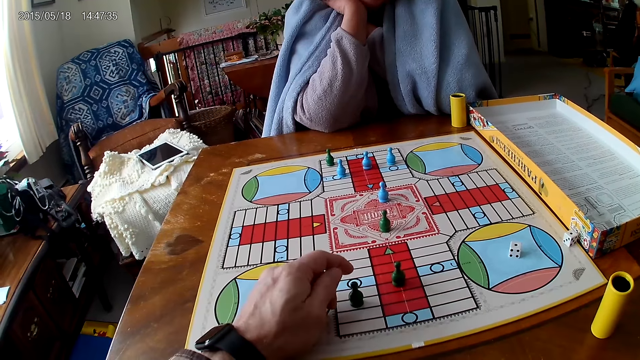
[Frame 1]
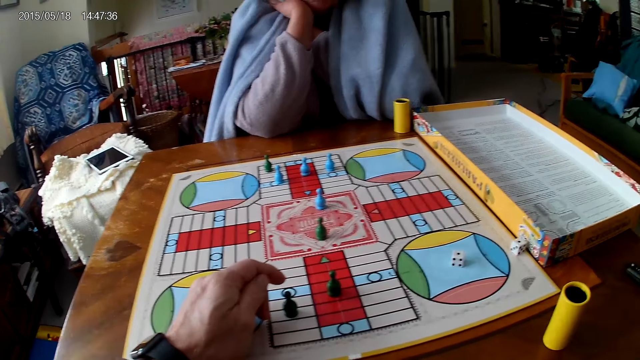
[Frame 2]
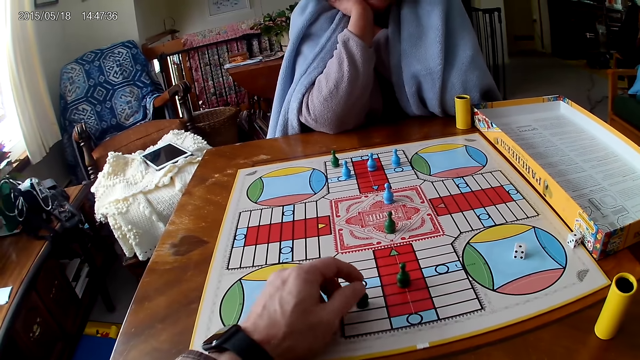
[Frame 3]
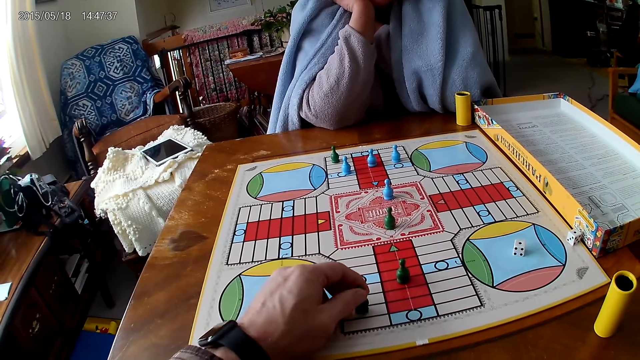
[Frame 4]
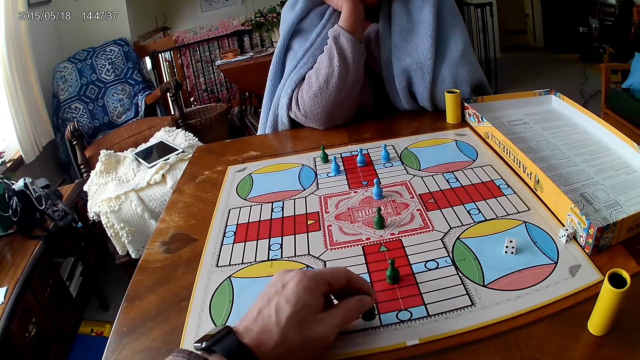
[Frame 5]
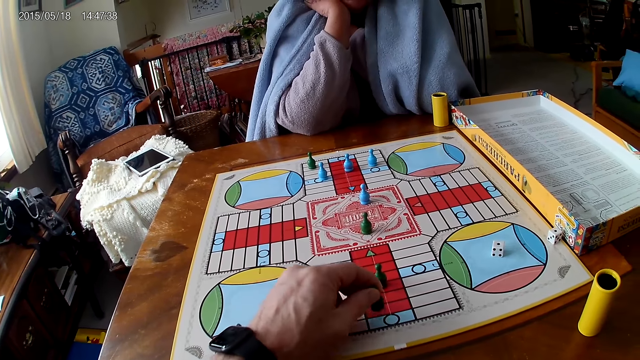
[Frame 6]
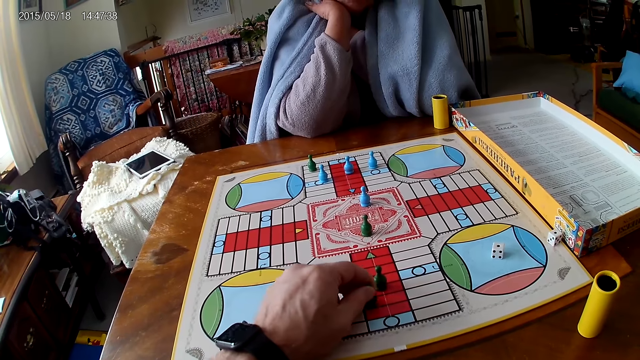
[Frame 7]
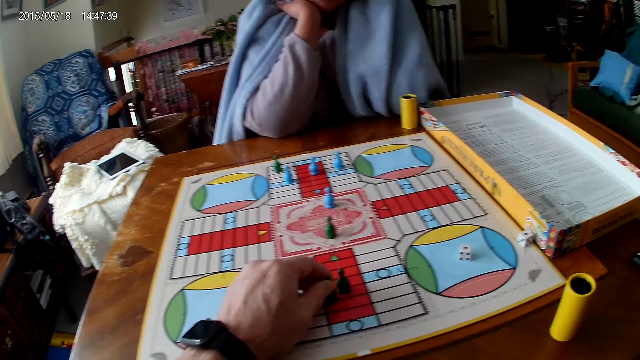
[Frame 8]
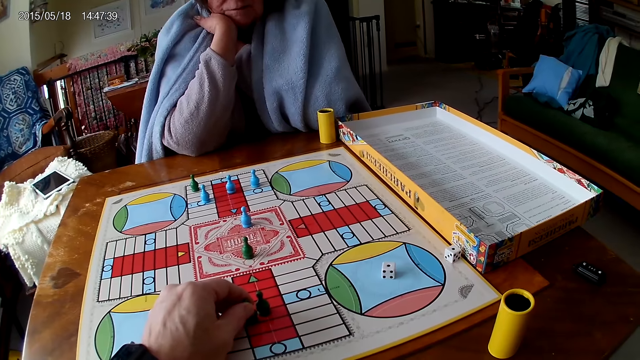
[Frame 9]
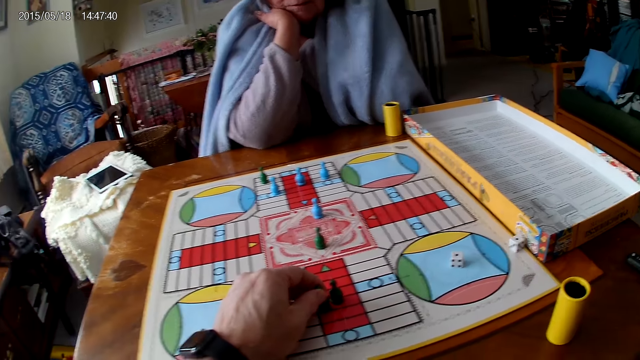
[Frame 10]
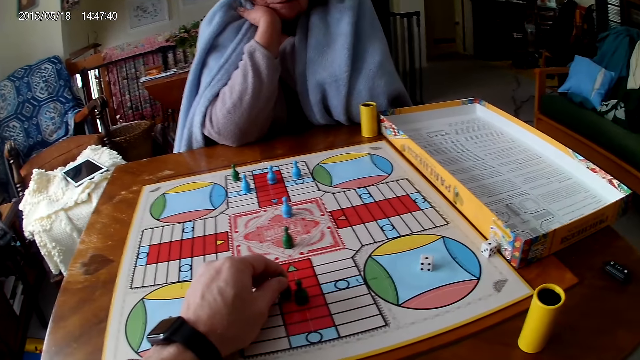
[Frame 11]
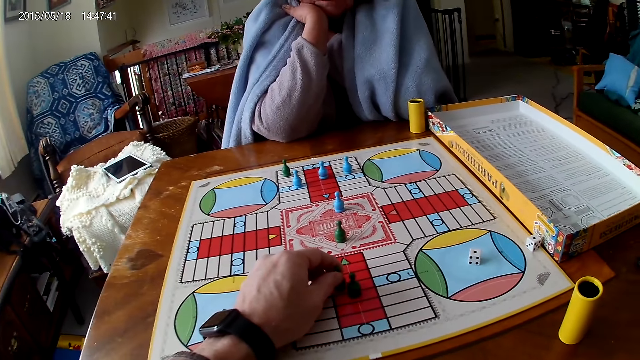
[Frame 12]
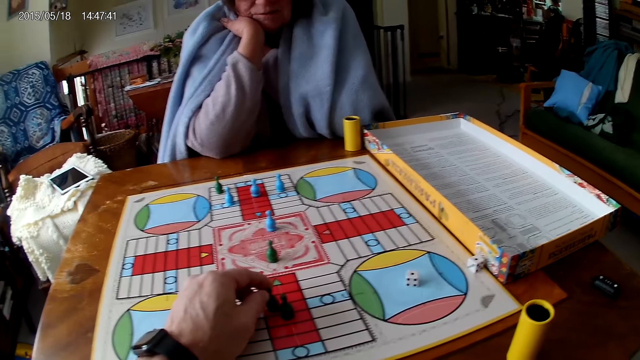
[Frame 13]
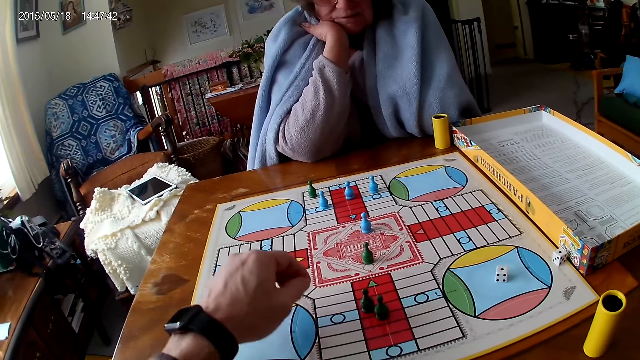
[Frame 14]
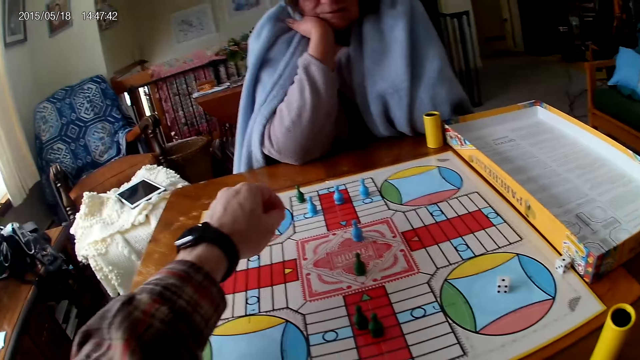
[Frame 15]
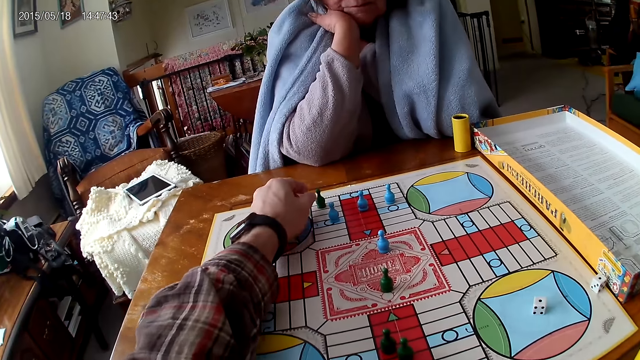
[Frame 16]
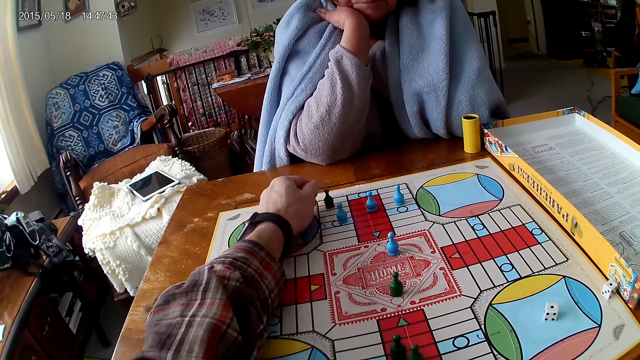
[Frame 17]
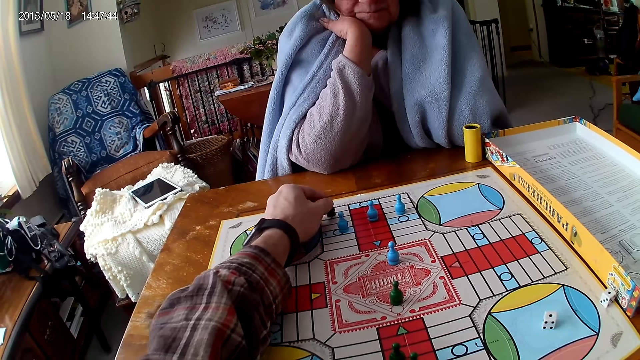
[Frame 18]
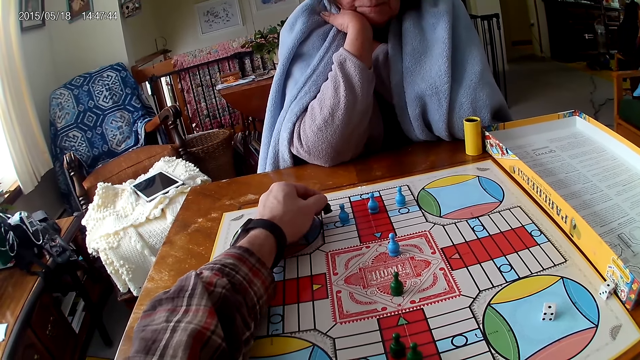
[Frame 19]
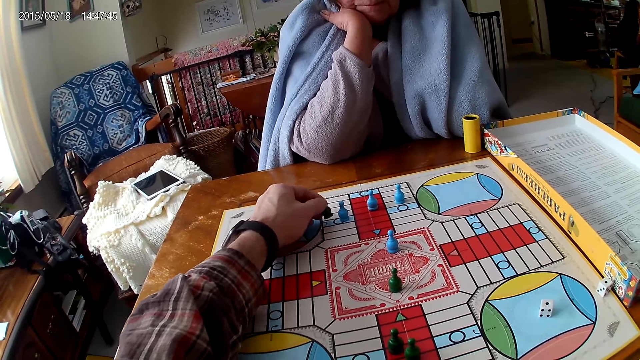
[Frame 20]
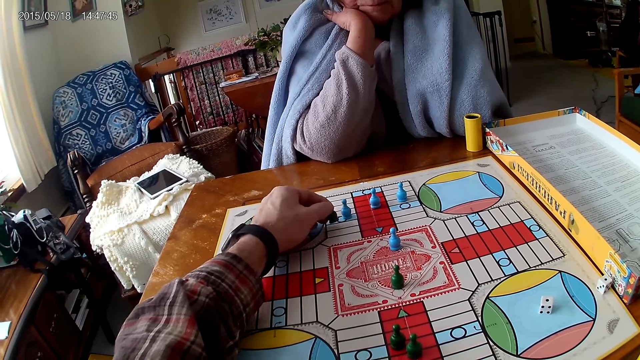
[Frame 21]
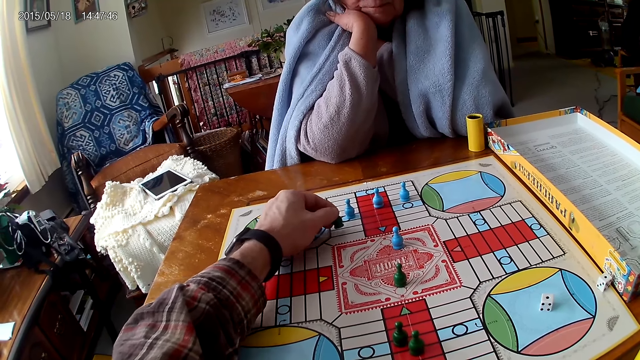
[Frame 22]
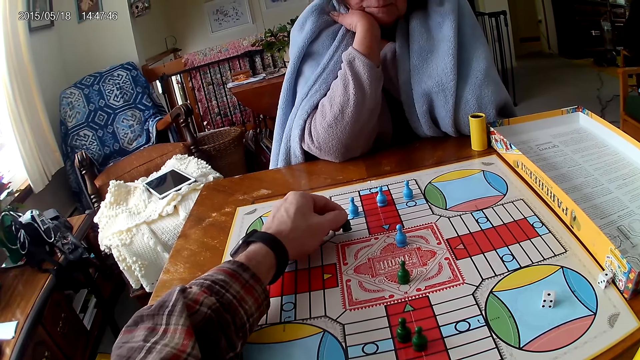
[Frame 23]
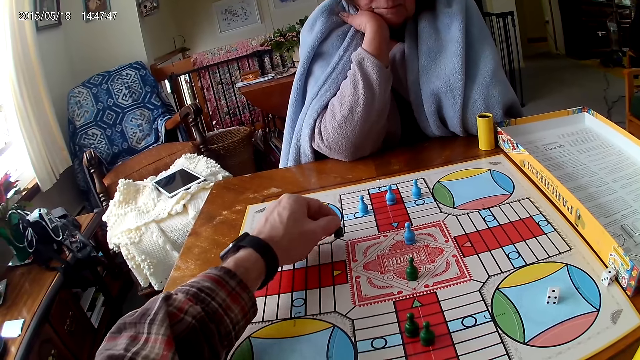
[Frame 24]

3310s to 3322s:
The camera wearer moves a pawn. He picks the ludo token on the ludo game with his left hand and counts the tiles on the ludo game on the table with ludo tokens in his right hand. He picks the ludo token on the ludo game with his left hand and counts the tiles on the ludo game on the table with ludo tokens in his right hand. He moves the pawn.

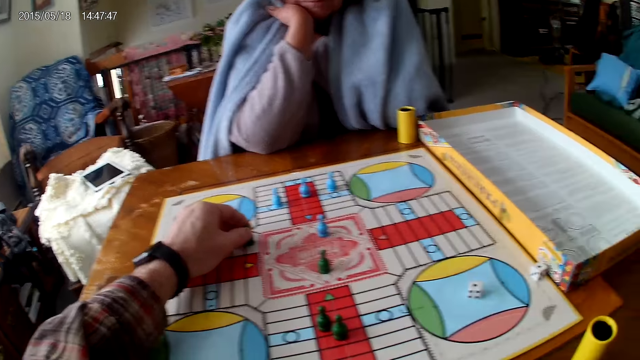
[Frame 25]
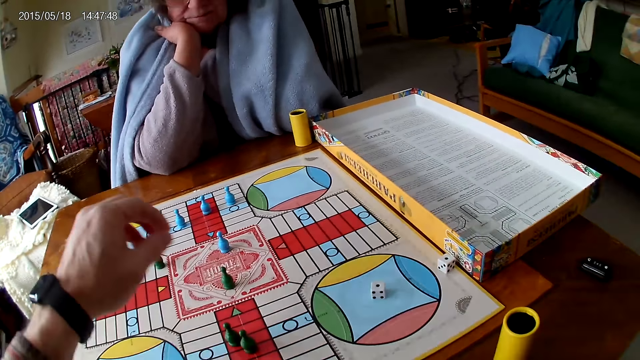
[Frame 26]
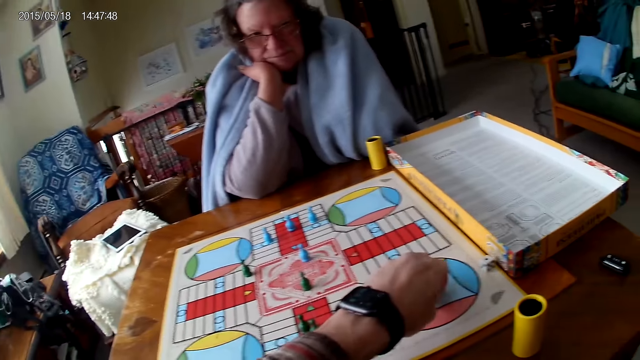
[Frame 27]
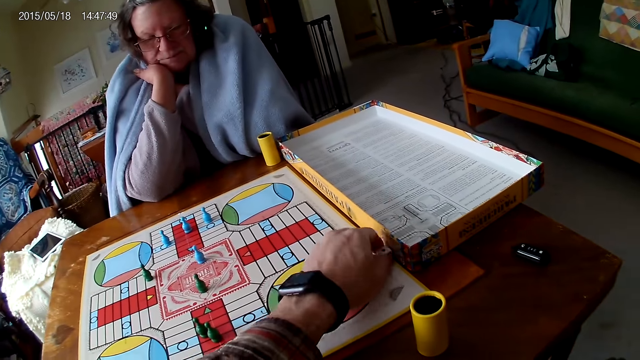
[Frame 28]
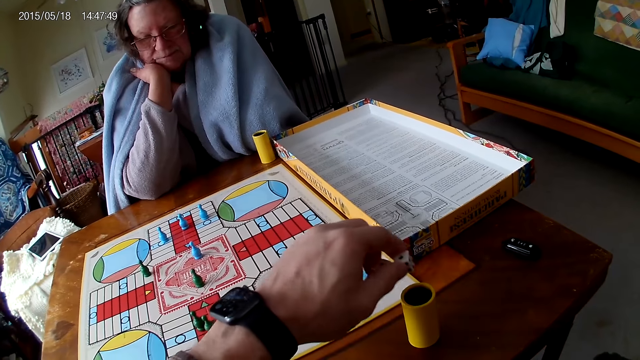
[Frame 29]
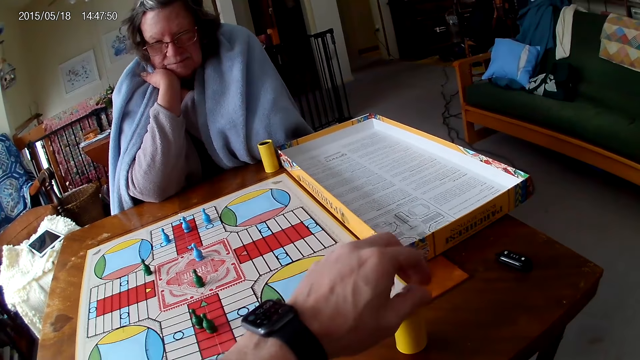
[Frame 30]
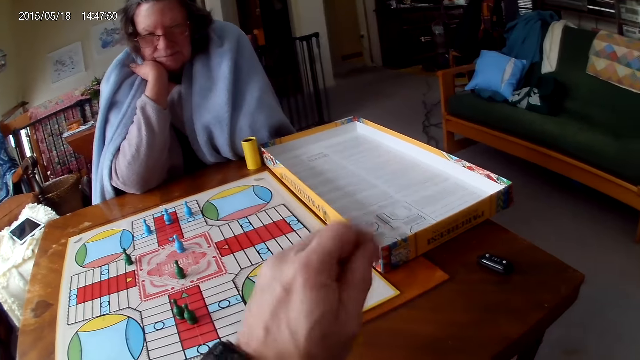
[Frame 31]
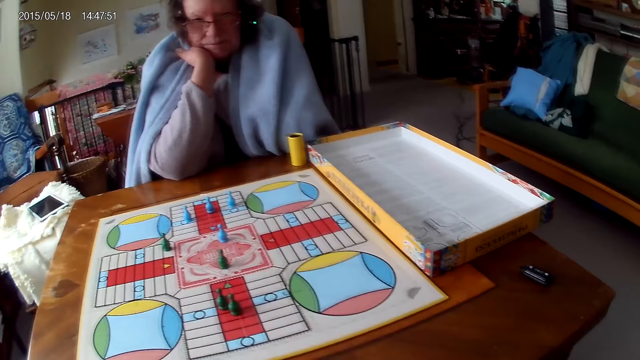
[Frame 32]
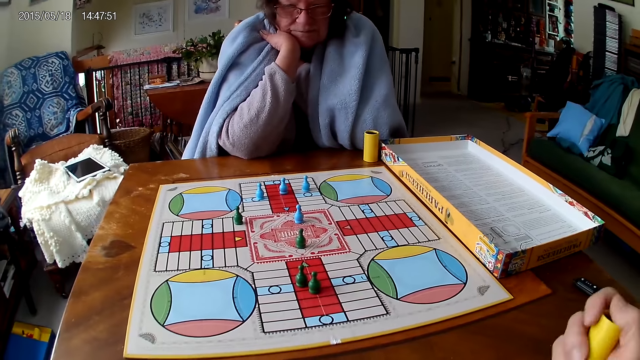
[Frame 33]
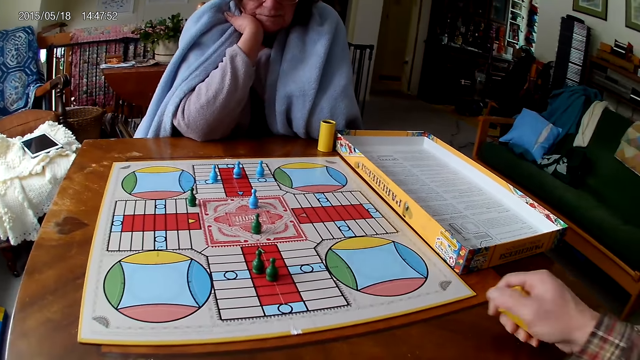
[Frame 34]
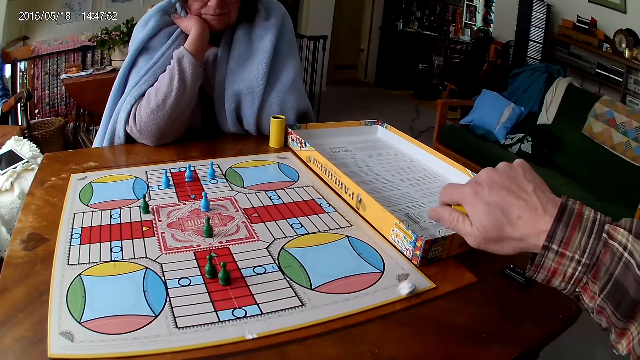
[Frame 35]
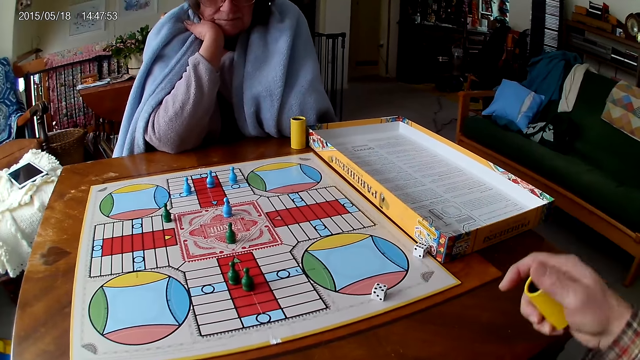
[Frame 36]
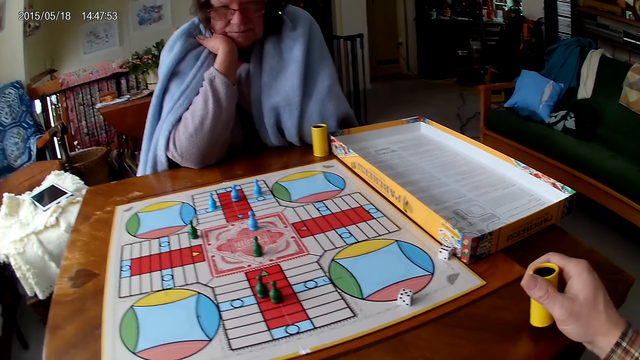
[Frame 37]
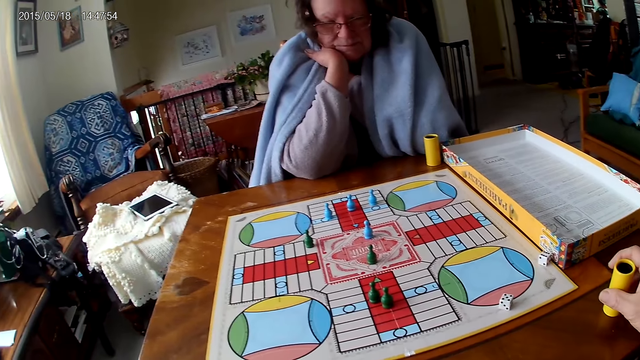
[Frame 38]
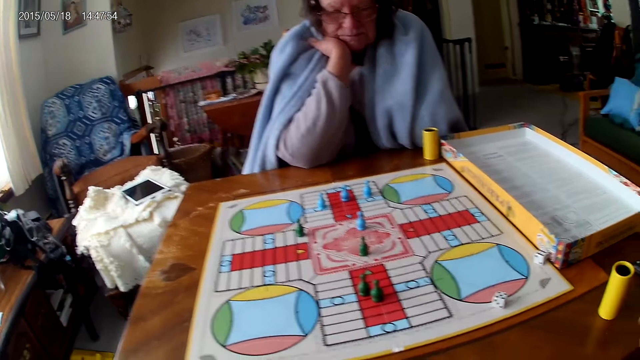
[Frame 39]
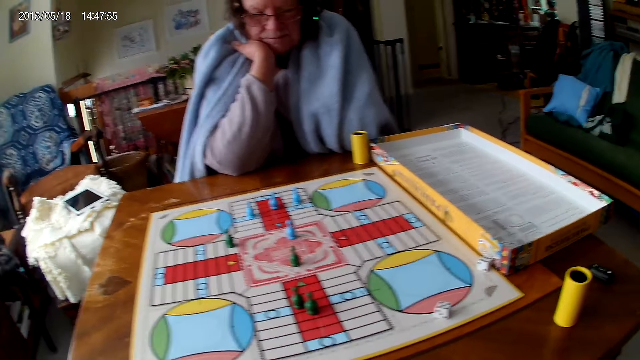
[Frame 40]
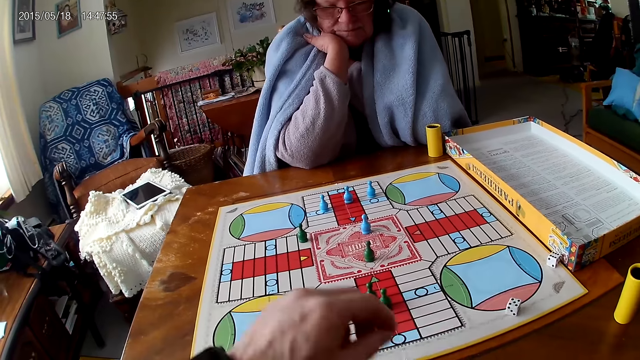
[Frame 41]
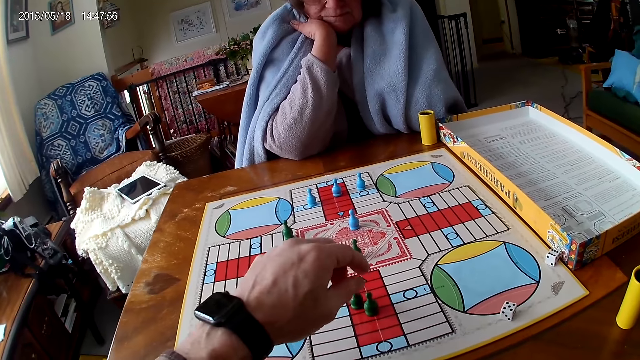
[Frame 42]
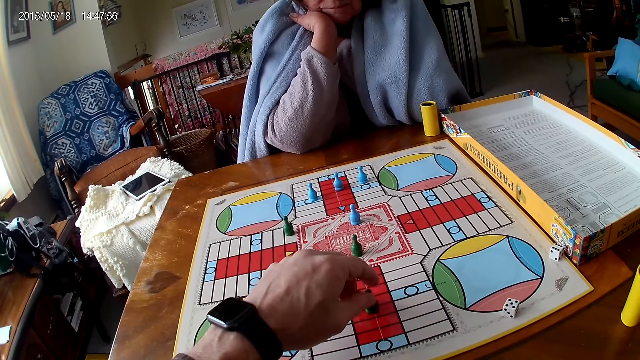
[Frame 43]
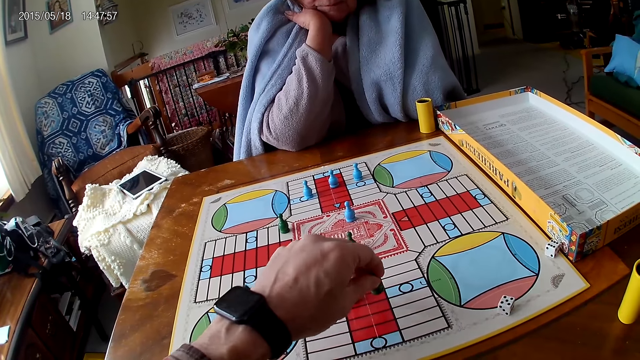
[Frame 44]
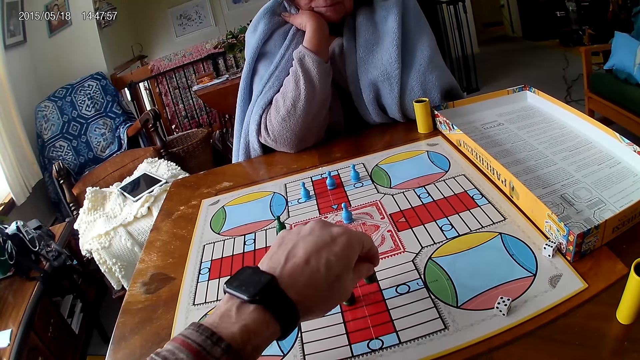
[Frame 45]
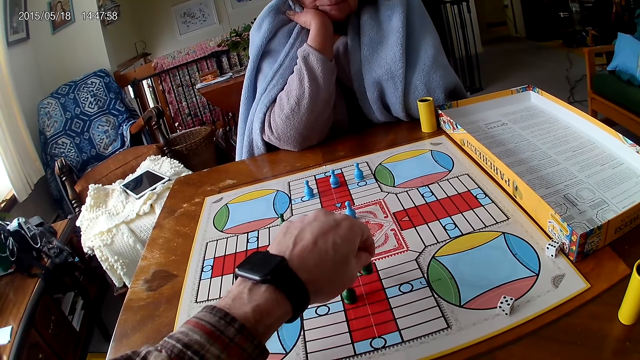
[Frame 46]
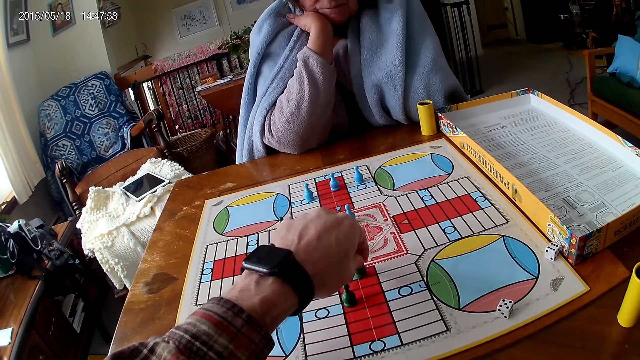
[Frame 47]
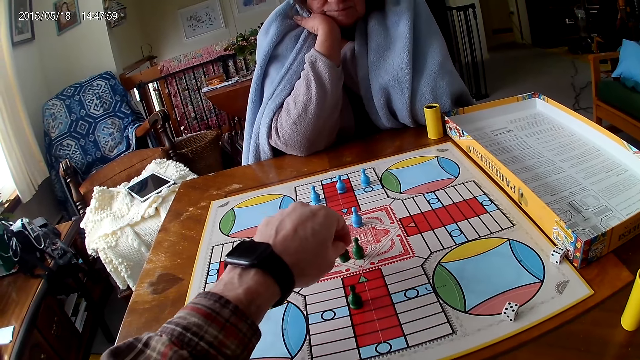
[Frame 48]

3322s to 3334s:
The camera wearer picks the dice on the ludo game with his left hand. He puts the dice can or dice cup on the table. He shakes the dice cup in his left hand. He shakes the dice cup in his right hand. He pours the dice in the dice cup on the ludo game with his right hand. He drops the dice cup on the table with his right hand. He moves a pawn. He picks the ludo token on the ludo game with his left hand and counts the tiles on the ludo game on the table with ludo tokens in his left hand.
